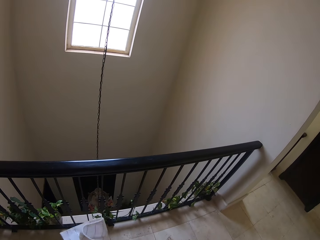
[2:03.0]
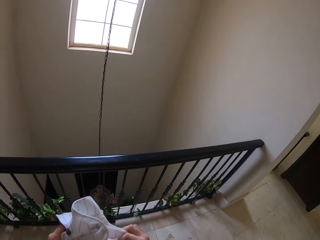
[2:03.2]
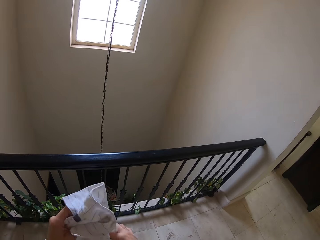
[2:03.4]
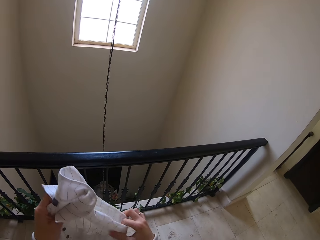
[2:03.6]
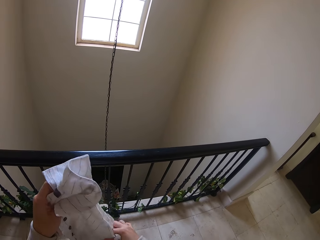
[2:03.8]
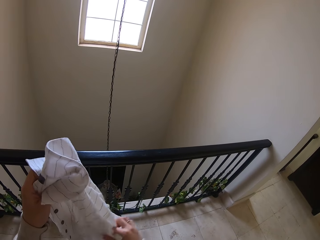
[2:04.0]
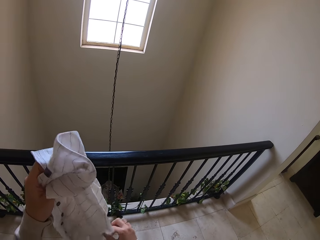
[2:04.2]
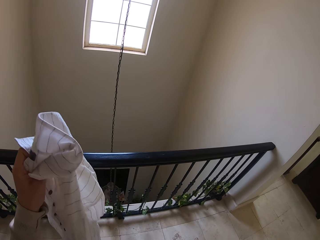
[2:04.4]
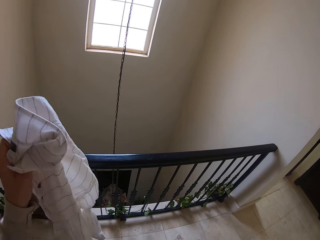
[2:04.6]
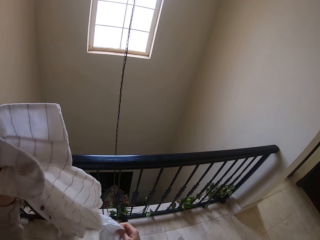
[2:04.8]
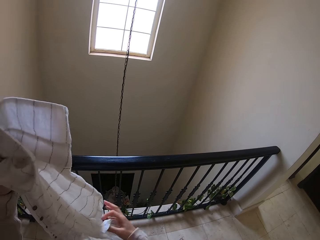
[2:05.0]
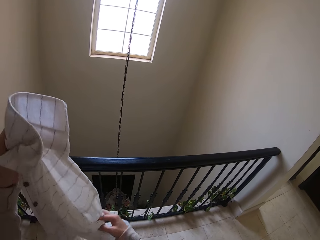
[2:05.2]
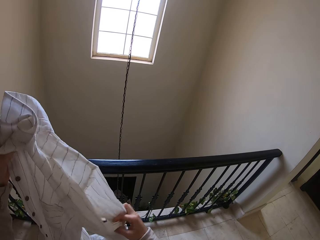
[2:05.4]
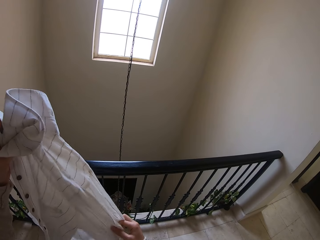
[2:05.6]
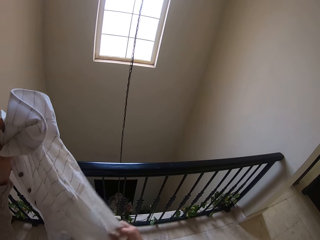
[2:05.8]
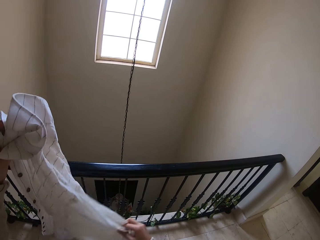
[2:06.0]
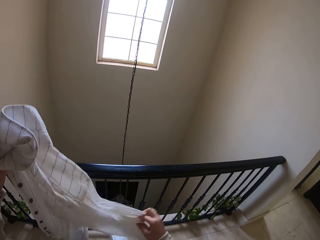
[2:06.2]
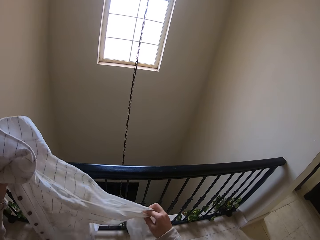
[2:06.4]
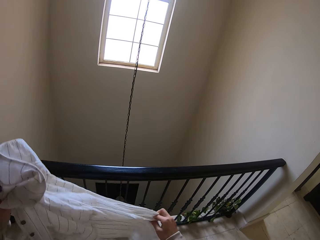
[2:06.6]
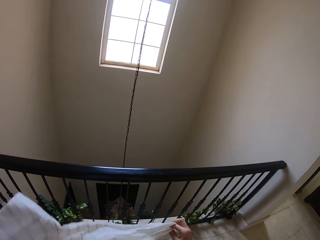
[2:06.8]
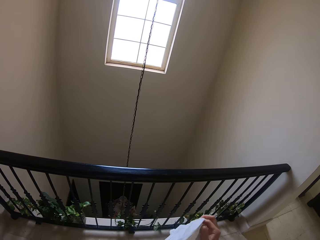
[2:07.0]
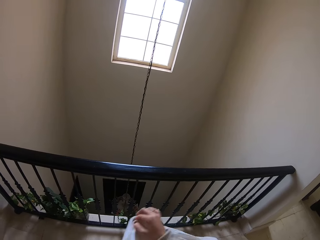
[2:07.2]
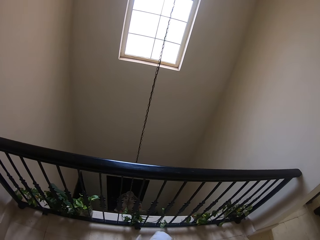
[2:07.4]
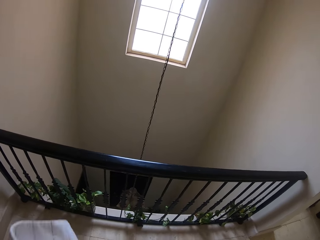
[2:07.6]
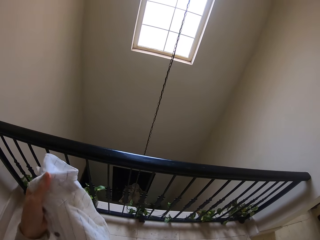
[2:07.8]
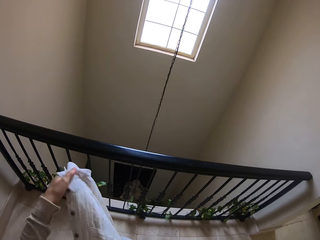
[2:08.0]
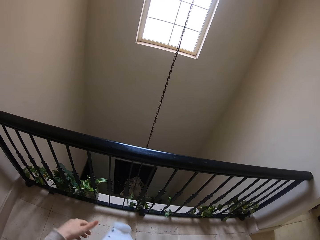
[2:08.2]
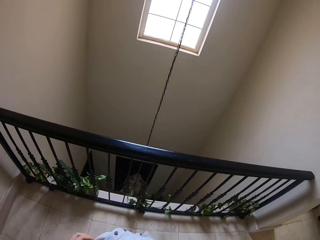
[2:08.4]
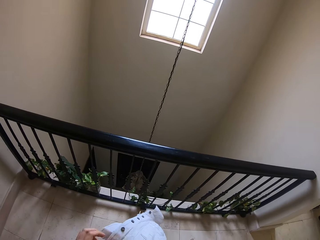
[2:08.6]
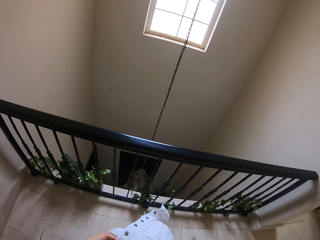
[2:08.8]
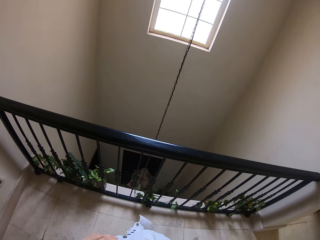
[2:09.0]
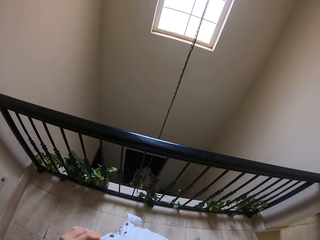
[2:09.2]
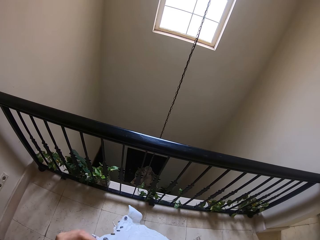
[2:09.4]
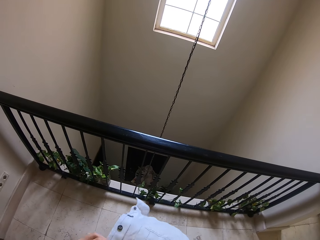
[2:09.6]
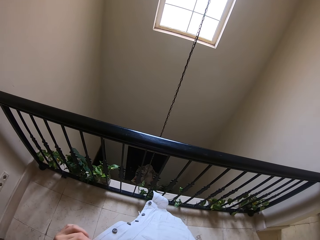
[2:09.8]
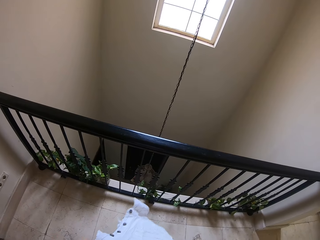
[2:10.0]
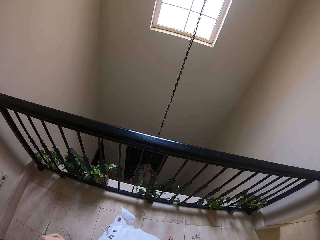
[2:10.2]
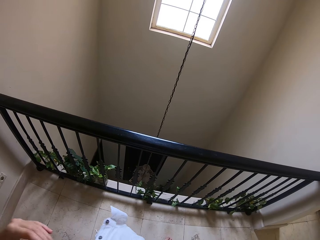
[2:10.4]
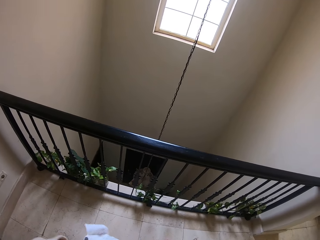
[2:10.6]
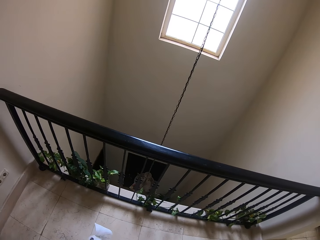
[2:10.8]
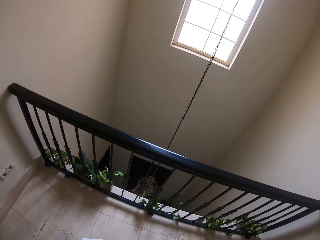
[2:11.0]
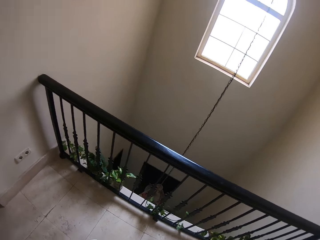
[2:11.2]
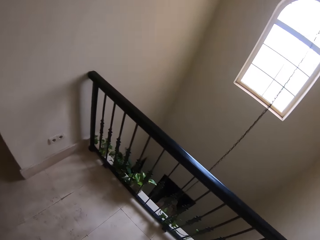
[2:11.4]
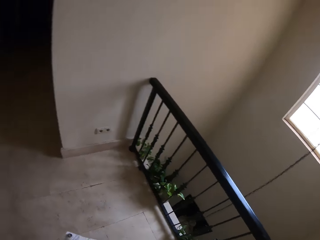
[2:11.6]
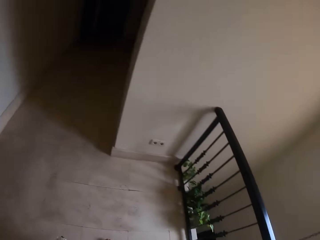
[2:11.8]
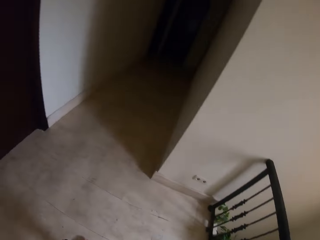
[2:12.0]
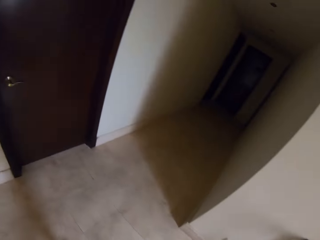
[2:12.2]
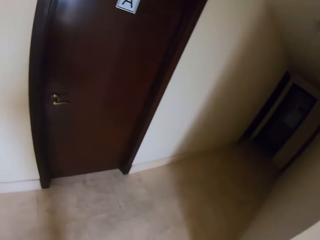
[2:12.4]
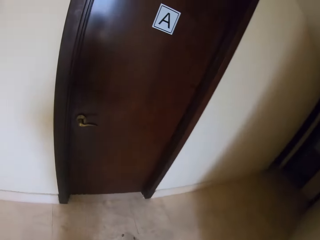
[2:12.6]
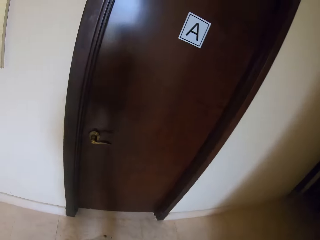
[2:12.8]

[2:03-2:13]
The camera wearer folds the t-shirt.

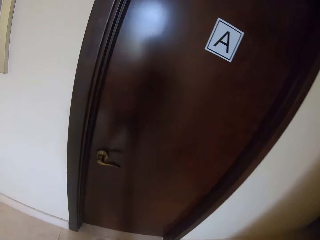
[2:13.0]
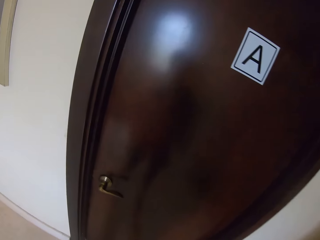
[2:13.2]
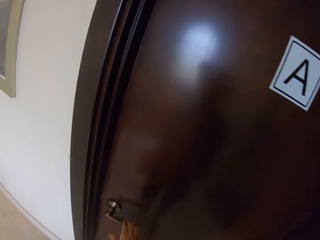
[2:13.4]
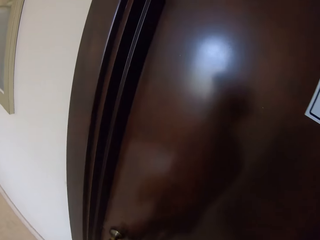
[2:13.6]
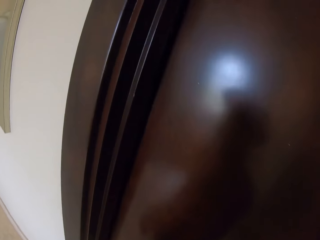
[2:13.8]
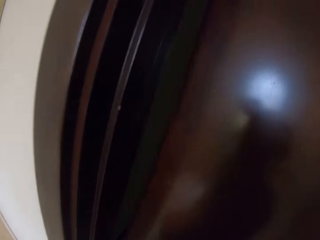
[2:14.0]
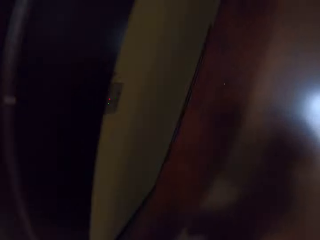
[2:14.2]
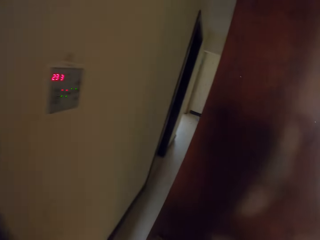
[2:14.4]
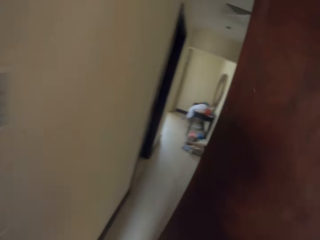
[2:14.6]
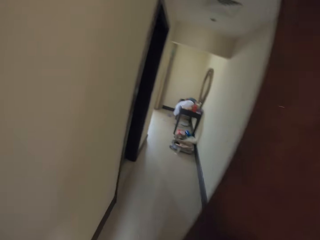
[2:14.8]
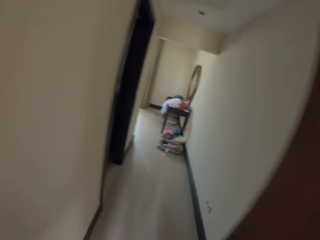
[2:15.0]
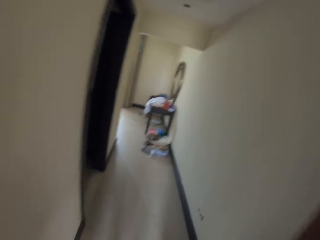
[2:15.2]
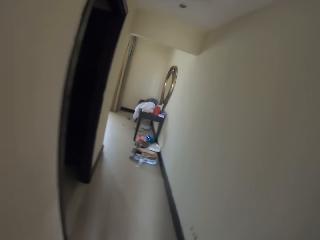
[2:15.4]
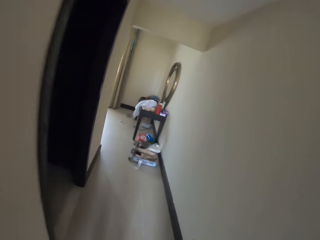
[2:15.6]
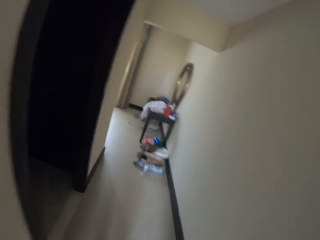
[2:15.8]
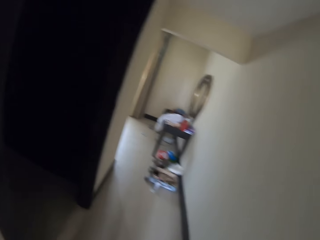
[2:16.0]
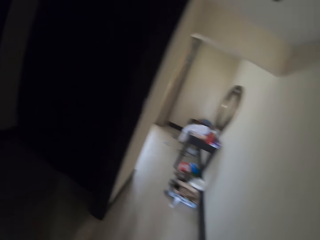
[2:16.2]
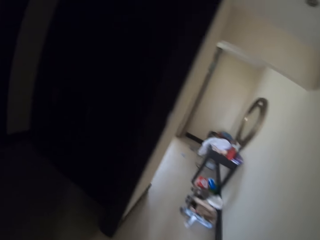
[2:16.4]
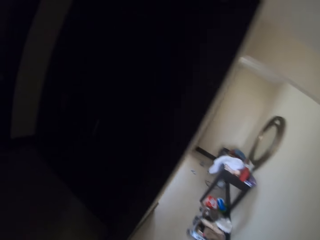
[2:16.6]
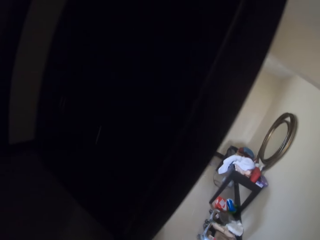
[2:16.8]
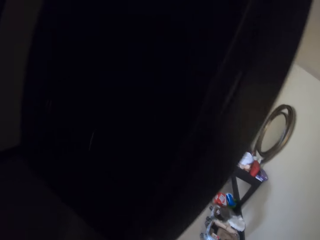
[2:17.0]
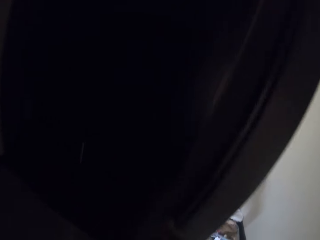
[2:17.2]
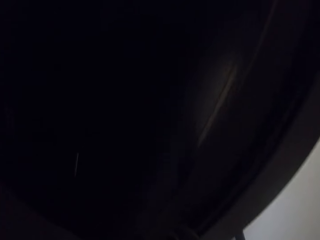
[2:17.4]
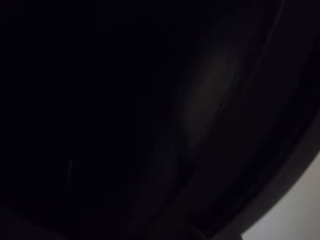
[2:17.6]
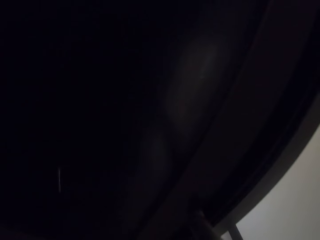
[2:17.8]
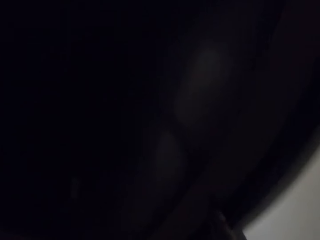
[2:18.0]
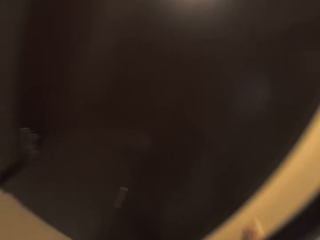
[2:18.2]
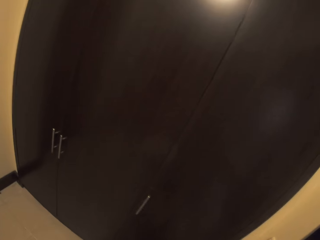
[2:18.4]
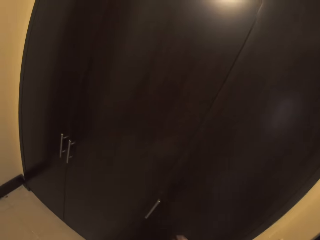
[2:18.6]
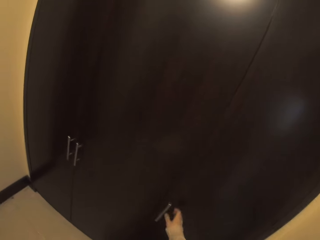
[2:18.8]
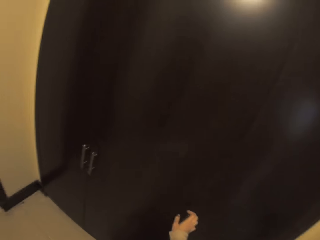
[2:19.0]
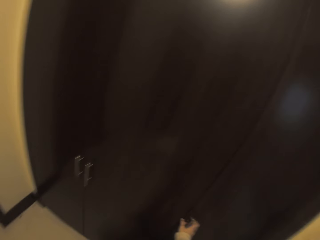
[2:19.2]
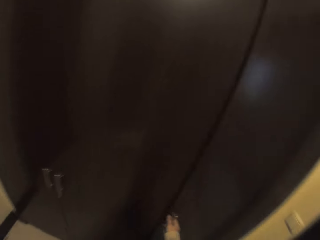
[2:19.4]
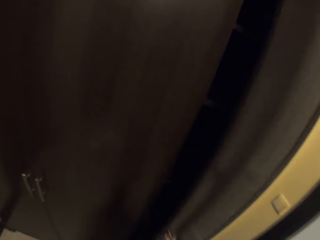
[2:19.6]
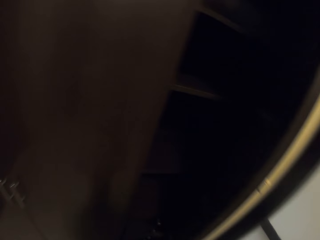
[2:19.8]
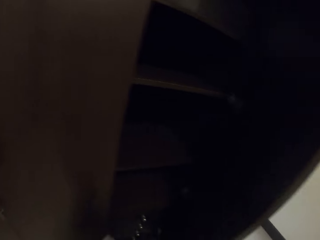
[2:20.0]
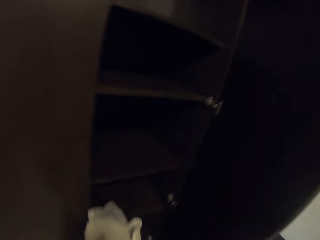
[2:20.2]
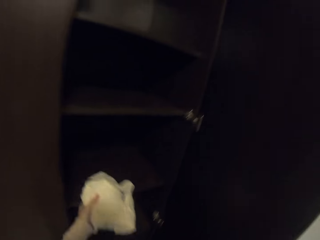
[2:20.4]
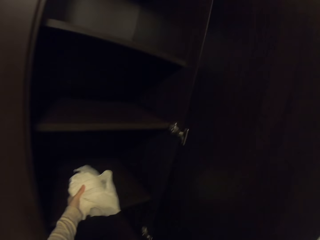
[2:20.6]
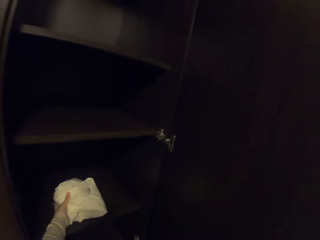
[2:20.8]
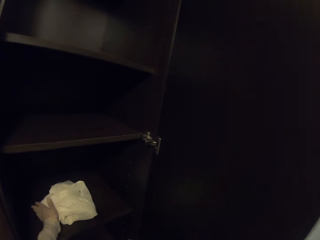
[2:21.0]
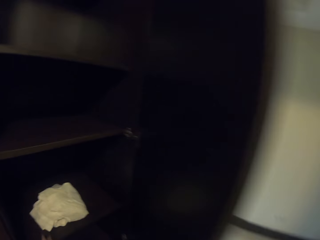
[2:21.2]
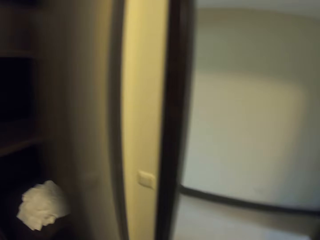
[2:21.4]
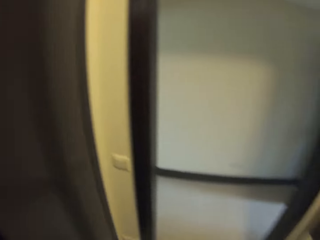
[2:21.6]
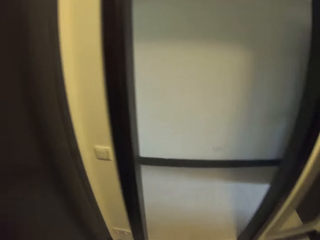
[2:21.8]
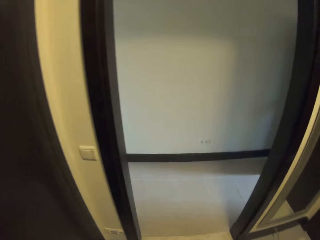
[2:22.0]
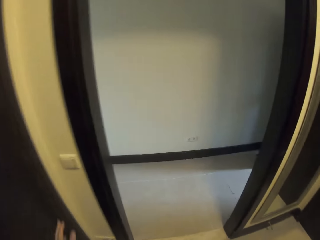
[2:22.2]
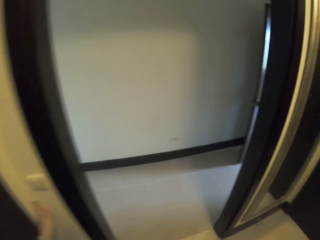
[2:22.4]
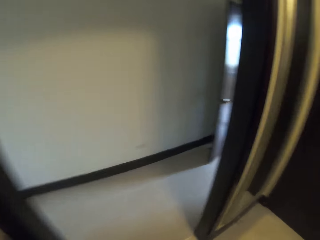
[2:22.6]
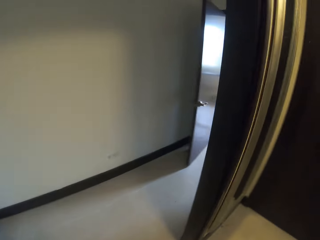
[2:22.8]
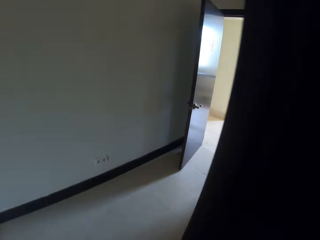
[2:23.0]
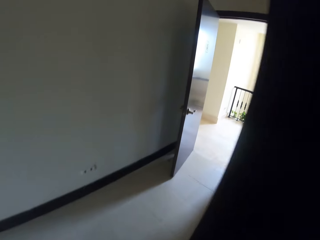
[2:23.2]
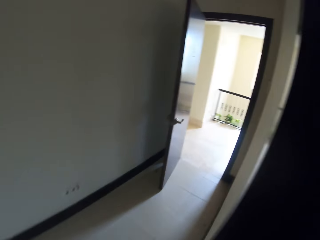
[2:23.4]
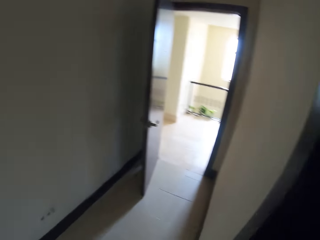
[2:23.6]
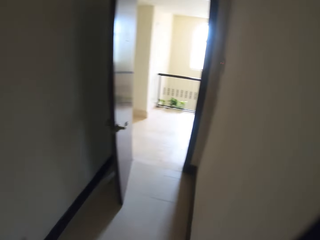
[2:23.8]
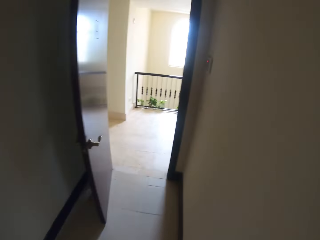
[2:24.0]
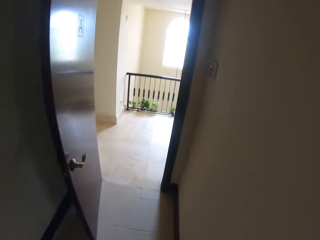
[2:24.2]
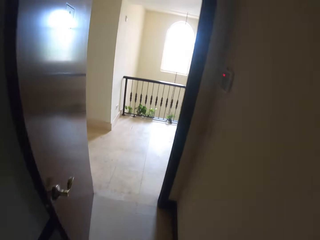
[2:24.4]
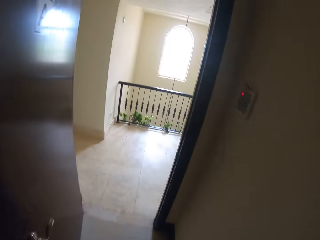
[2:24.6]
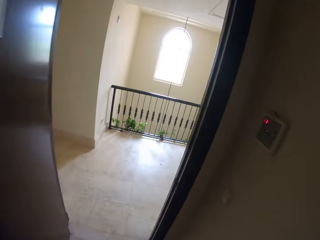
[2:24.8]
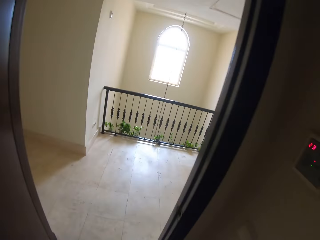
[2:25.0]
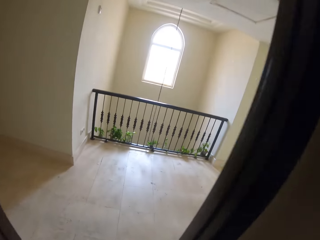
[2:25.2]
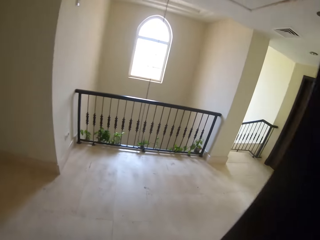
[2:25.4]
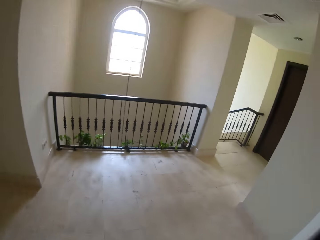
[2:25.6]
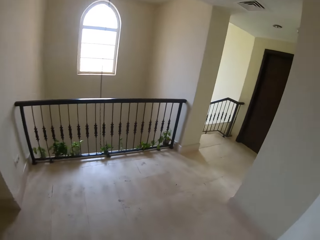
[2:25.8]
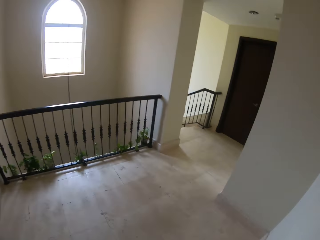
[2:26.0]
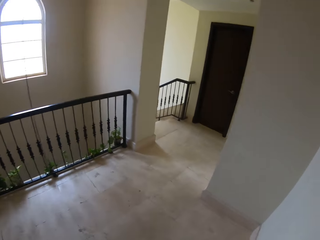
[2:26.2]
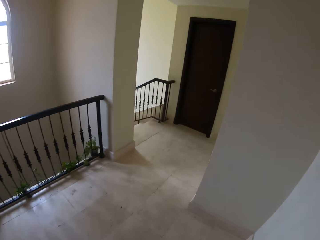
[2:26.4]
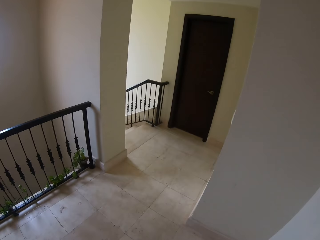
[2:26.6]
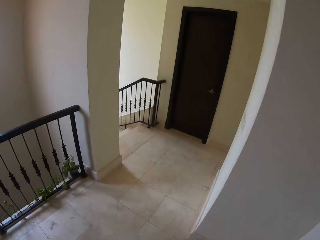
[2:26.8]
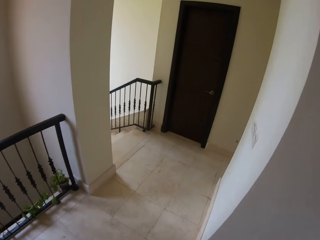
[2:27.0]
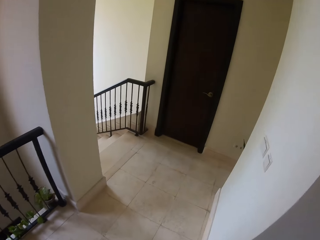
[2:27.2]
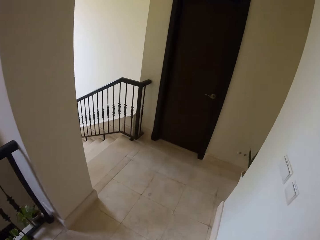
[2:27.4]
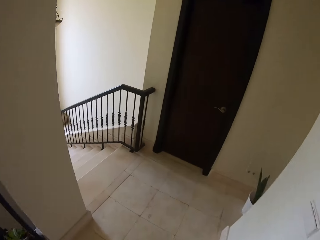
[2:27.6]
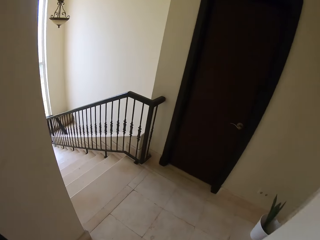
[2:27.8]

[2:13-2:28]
The camera wearer opens the door. They walk in the house, switch on the lights and open the wardrobe. They put the t-shirt on the wardrobe. They close the wardrobe, switch off the lights and walk out the room. They walk around the house.
